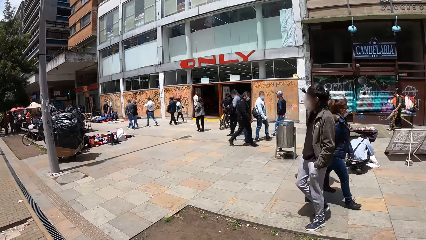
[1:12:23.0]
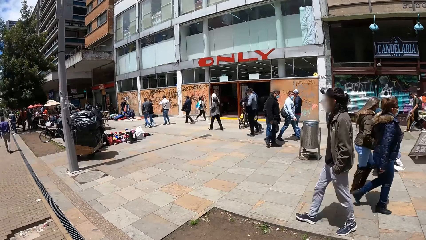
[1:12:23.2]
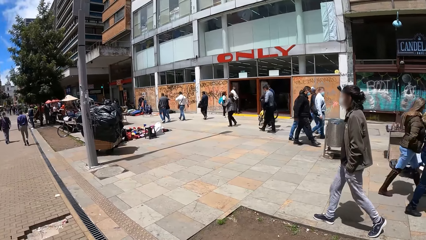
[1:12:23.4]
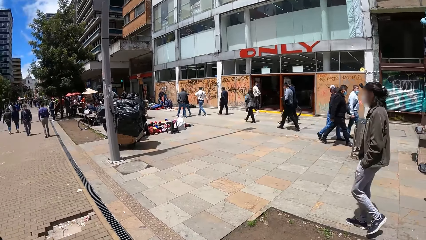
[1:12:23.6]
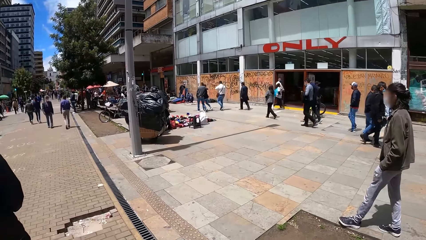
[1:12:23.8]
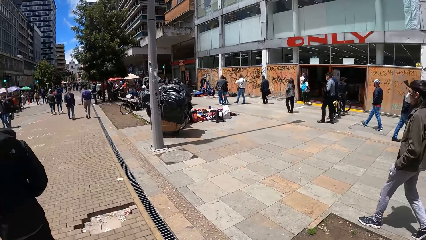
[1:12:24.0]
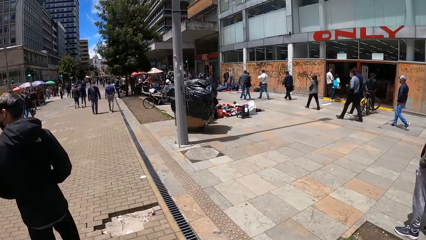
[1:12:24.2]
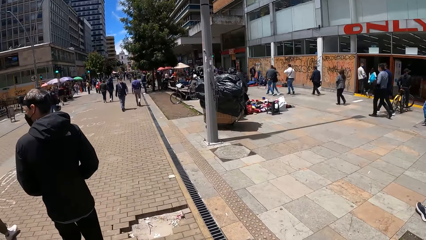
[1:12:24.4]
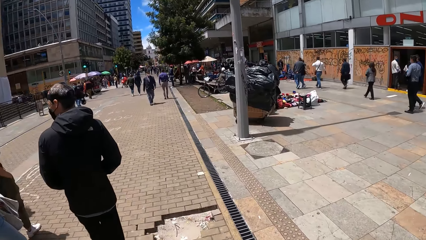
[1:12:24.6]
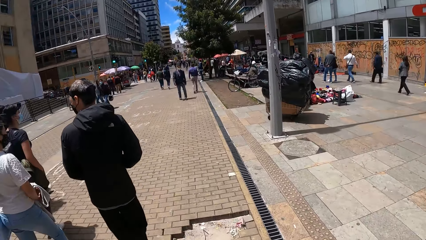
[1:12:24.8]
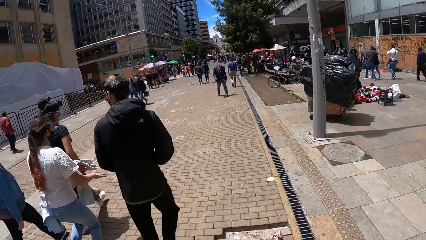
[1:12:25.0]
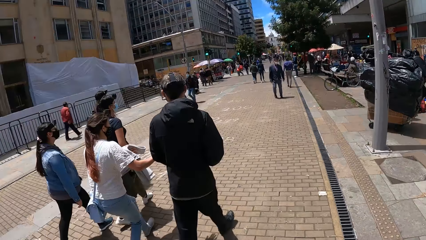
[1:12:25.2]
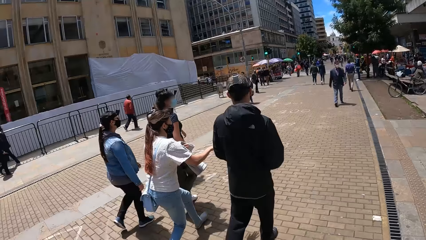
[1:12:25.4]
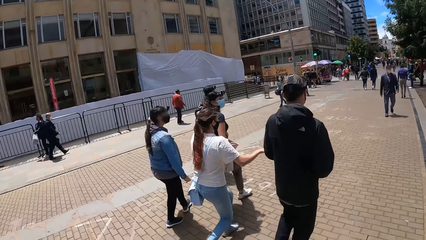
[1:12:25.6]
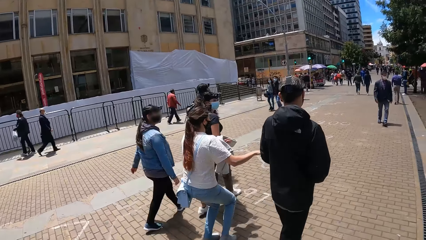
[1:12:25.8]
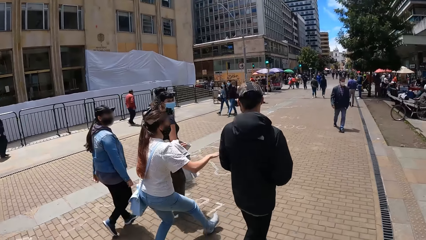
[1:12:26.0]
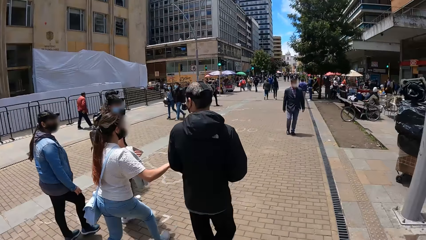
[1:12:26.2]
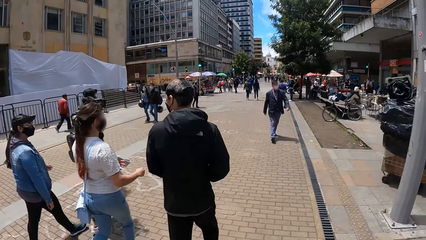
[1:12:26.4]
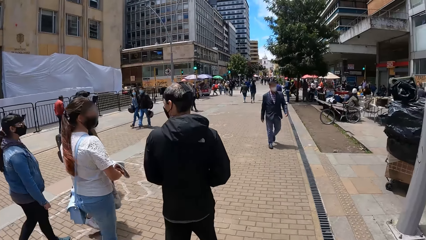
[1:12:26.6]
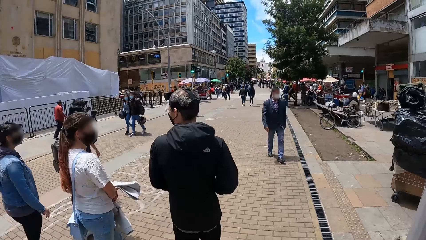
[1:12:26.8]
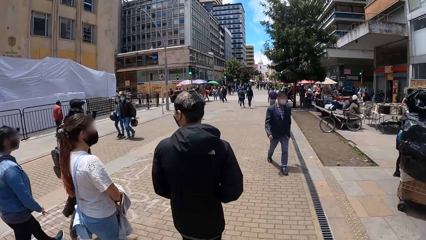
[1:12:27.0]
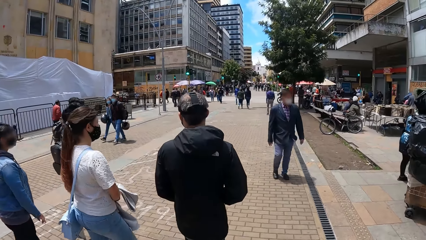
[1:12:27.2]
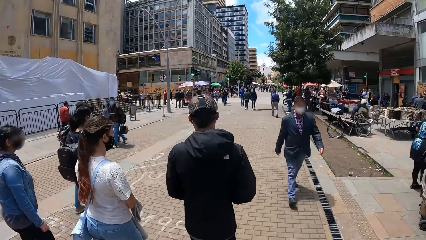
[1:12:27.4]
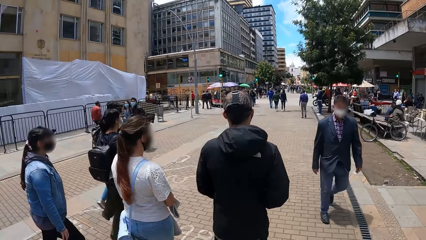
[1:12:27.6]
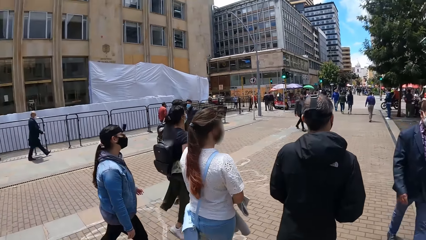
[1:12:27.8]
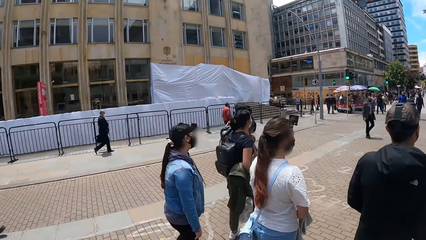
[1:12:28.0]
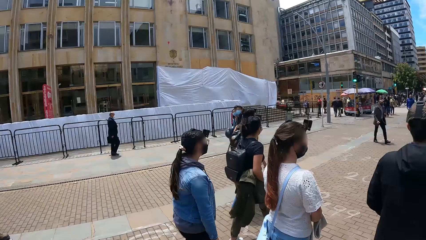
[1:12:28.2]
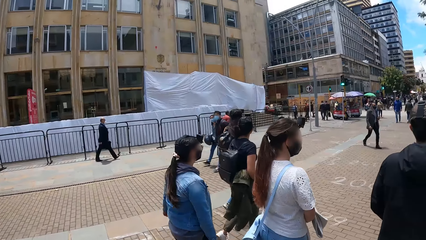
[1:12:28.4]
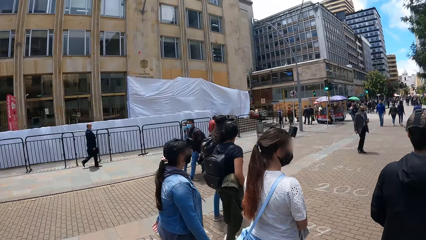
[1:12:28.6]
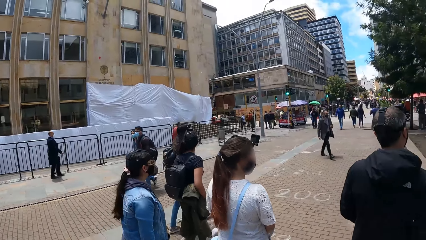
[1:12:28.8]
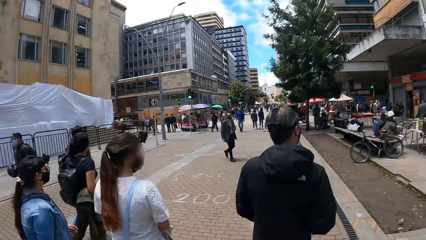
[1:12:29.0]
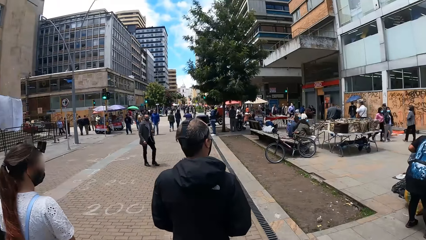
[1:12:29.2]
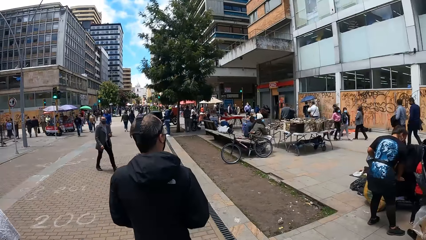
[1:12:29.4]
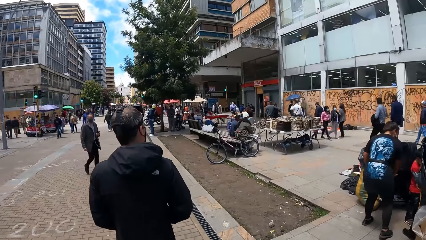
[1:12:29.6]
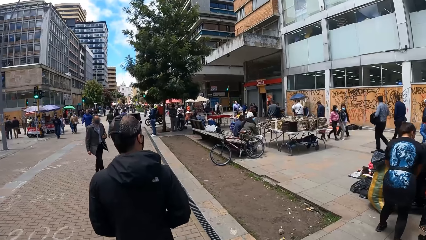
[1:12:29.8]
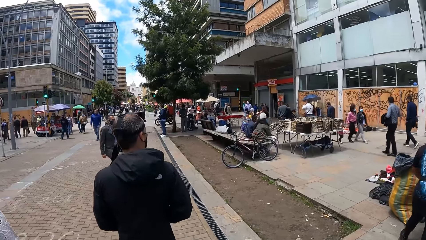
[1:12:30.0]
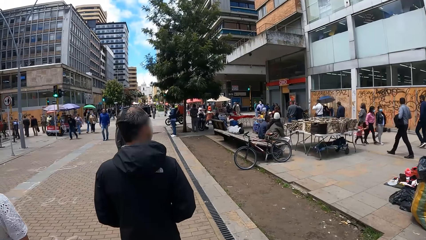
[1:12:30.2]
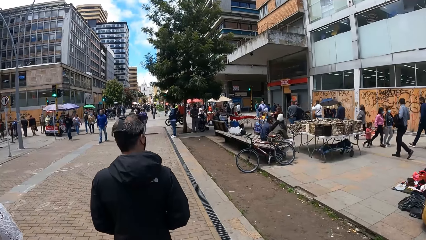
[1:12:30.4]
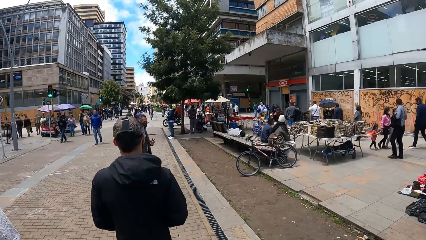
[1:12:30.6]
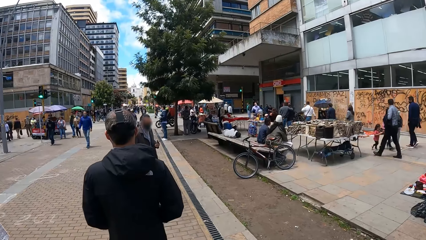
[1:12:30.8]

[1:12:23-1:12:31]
The woman interacts with a man.

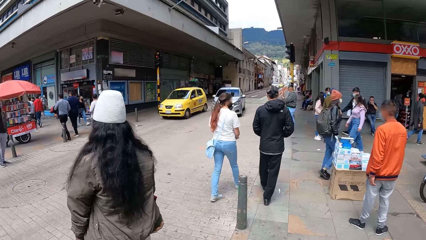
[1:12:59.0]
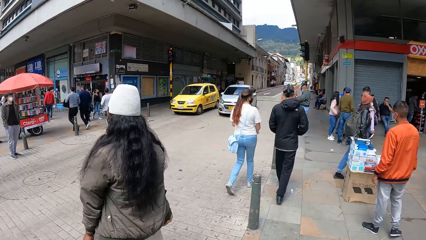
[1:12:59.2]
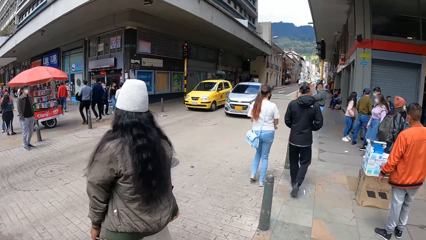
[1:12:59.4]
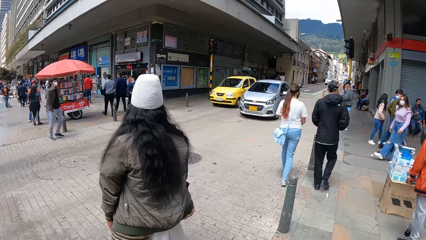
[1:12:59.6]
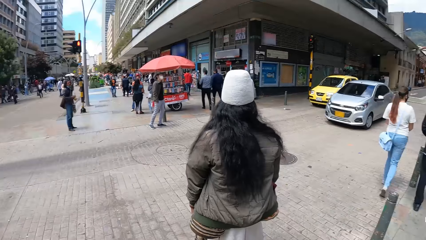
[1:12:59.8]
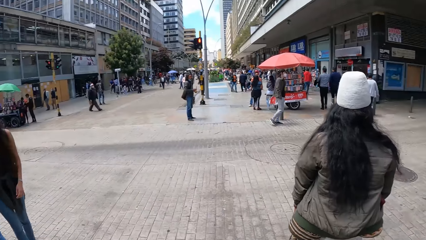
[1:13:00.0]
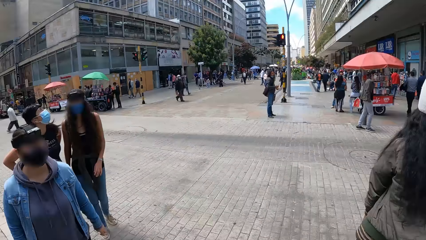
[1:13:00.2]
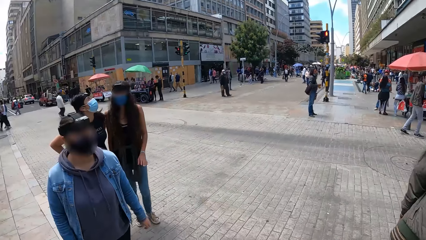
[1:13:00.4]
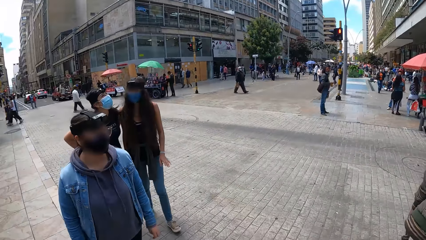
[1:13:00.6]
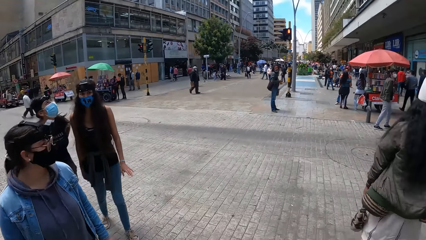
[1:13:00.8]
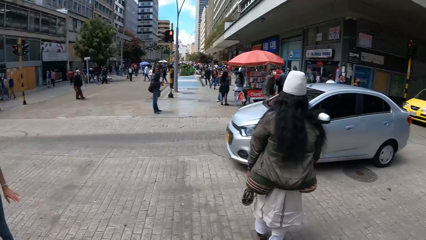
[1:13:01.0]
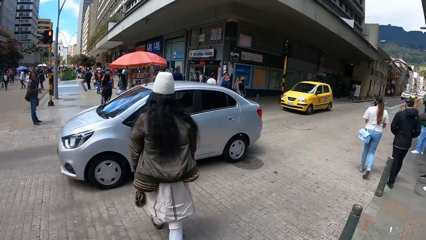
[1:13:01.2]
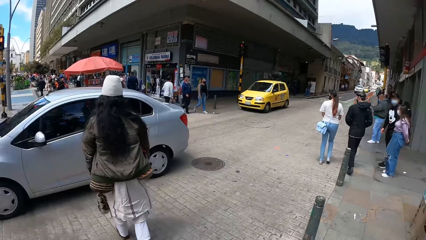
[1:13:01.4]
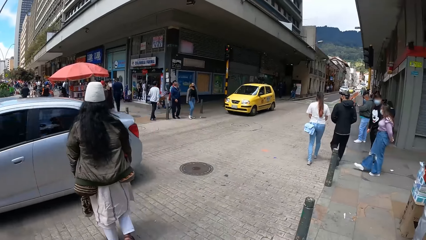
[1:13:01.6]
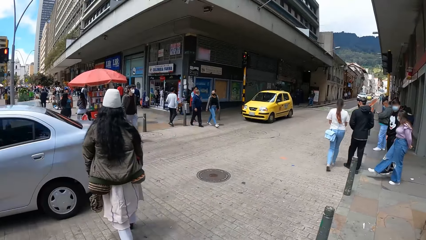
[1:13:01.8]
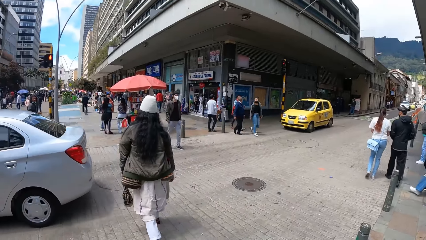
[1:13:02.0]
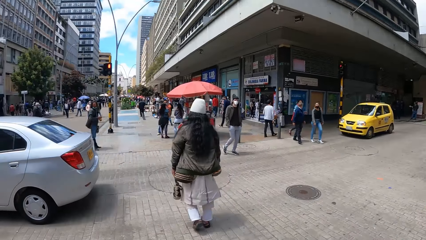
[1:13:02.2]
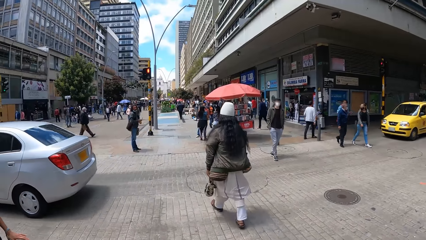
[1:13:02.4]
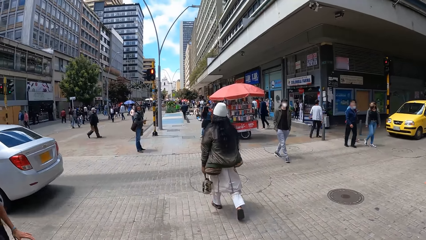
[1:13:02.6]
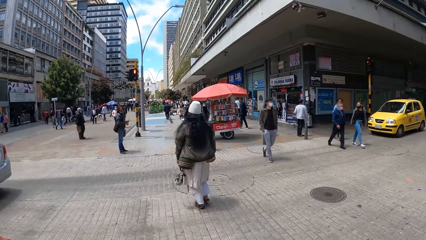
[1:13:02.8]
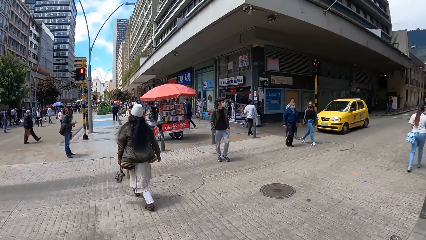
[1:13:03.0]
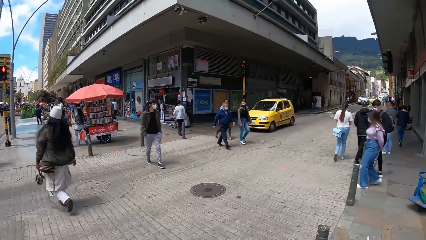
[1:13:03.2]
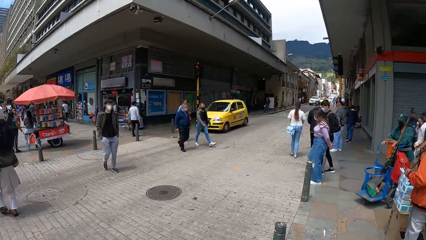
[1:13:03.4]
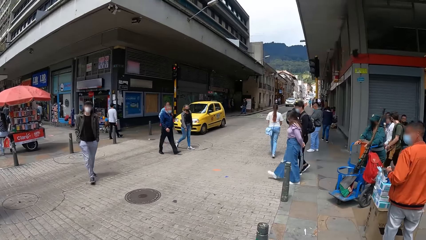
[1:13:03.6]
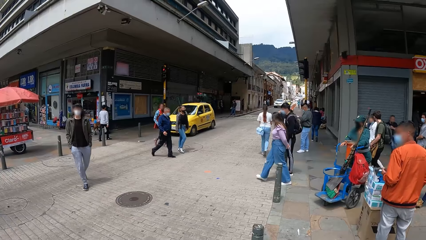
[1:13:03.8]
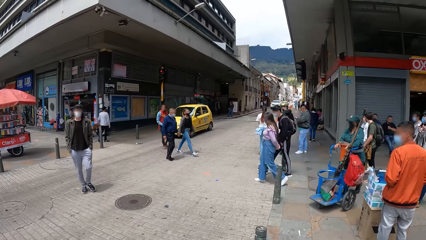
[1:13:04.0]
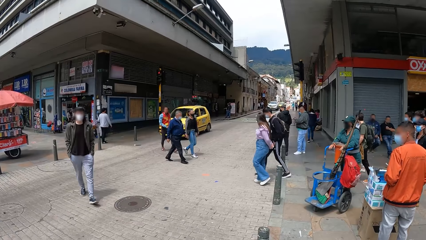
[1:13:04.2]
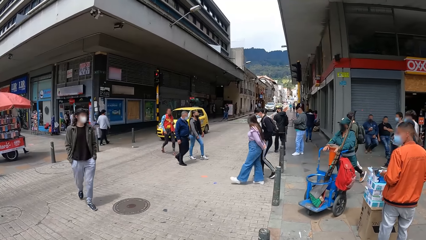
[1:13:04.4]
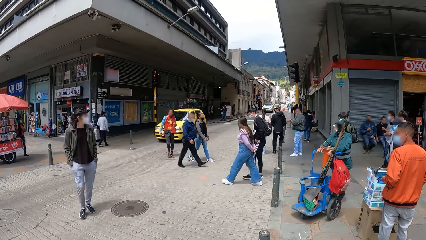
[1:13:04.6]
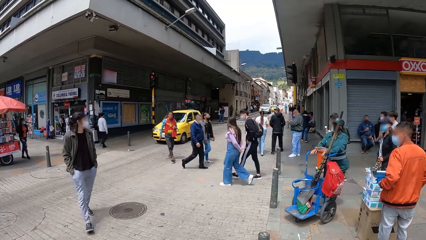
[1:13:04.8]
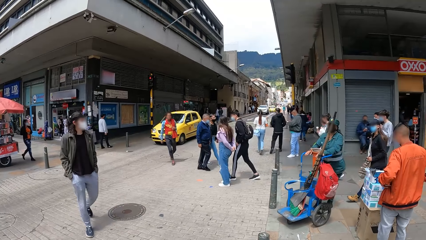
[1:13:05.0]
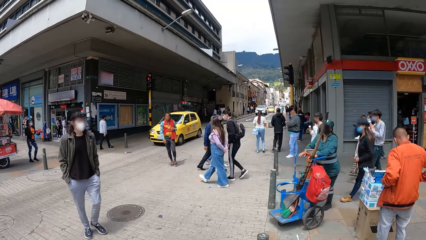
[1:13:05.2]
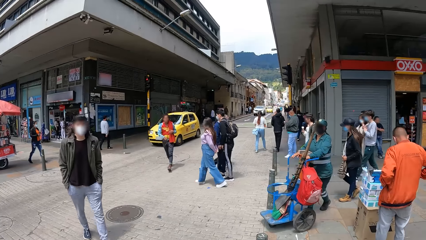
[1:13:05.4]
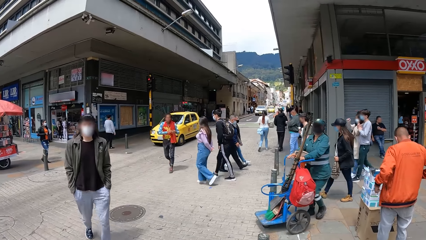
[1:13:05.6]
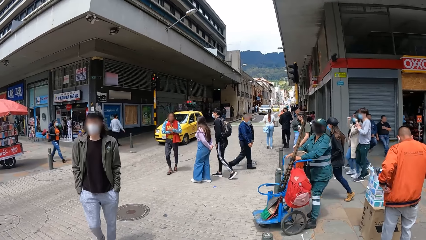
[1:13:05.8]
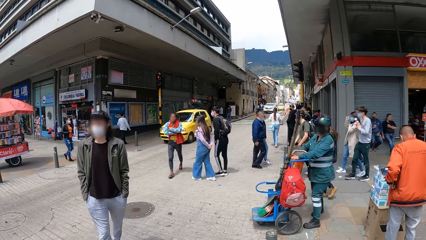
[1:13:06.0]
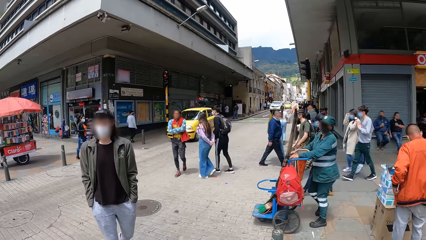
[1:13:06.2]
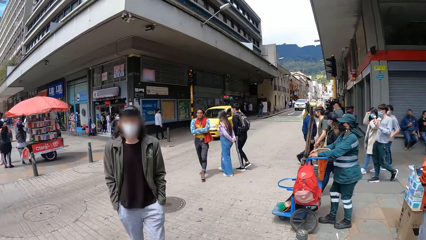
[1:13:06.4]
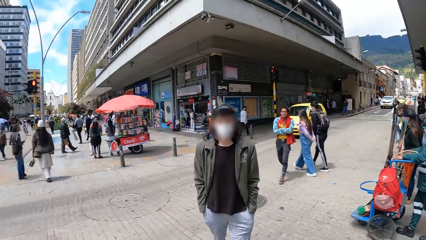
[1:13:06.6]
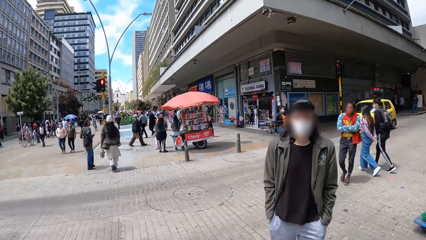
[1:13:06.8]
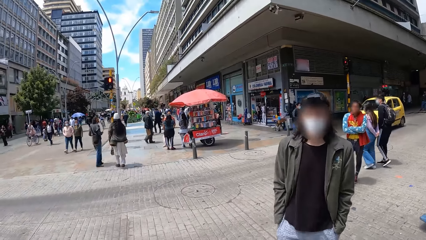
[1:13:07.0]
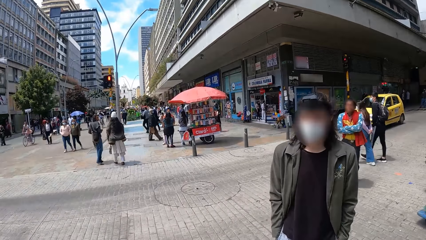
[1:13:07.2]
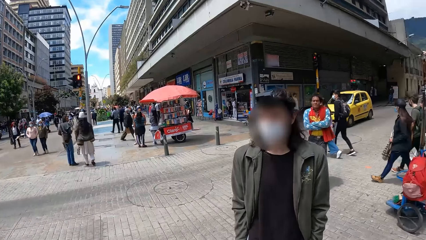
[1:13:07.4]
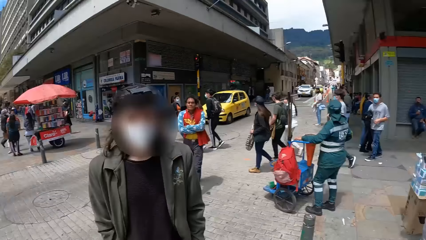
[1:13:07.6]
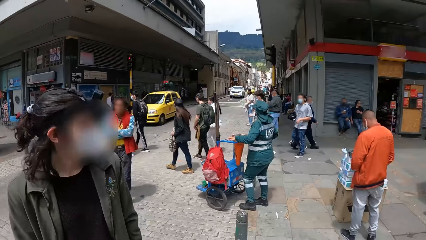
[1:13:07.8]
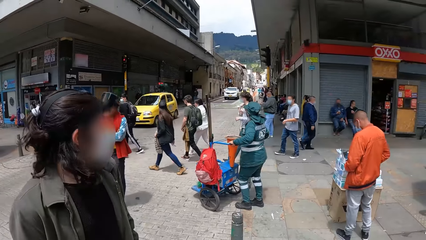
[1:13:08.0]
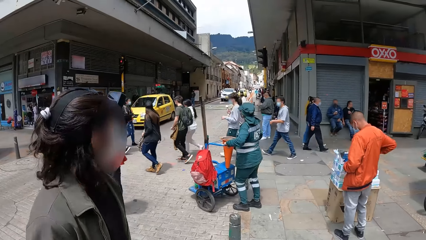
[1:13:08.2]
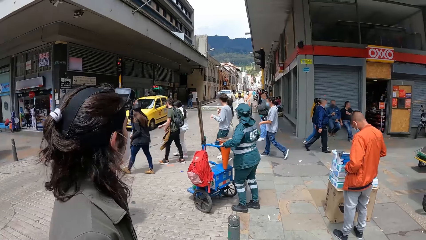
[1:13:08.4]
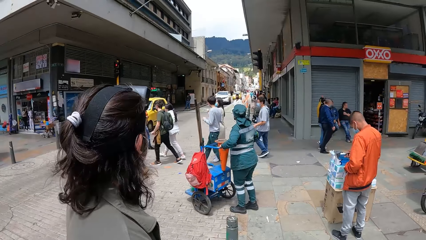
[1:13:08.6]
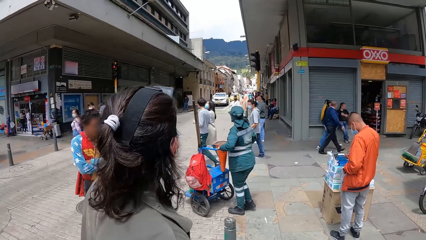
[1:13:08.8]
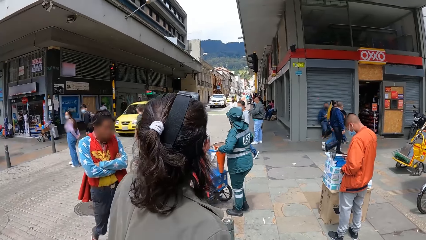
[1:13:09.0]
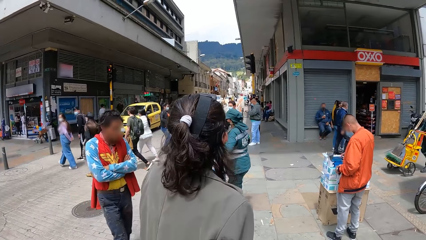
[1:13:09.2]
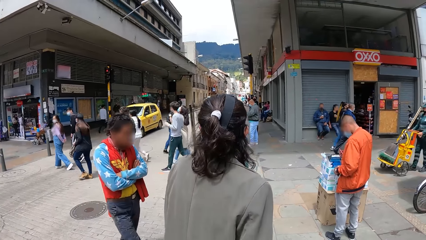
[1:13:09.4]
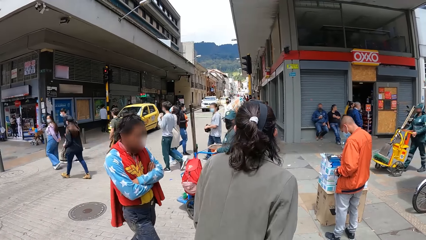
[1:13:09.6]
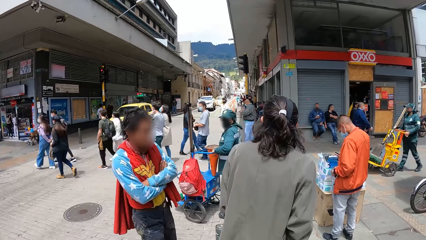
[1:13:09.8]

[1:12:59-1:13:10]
The camera wearer looks at the building. They interact with the man.
